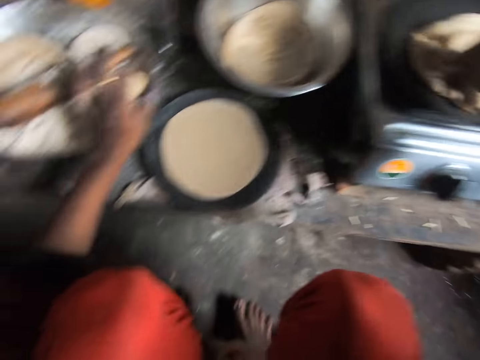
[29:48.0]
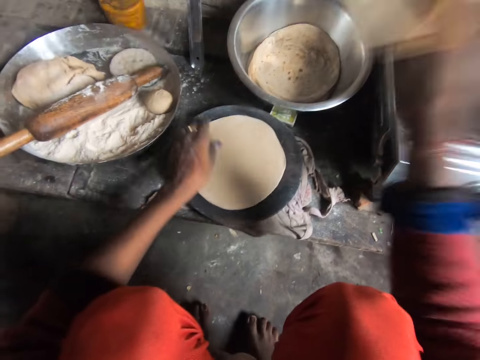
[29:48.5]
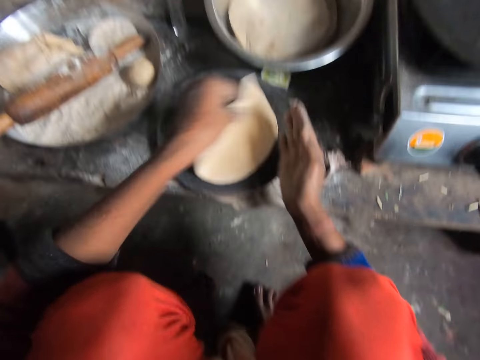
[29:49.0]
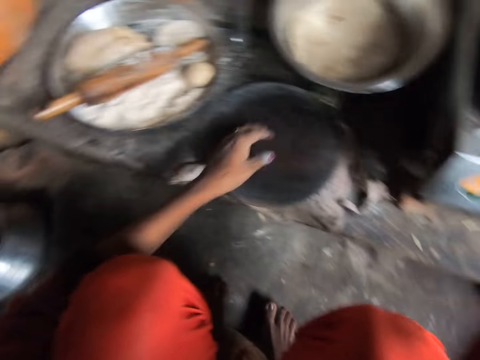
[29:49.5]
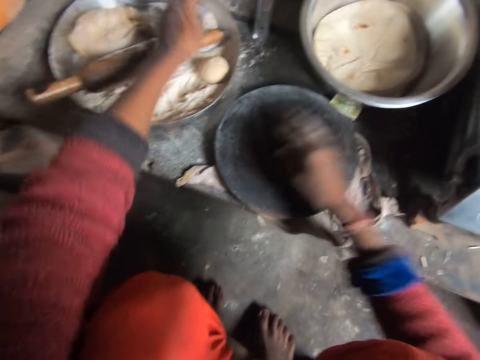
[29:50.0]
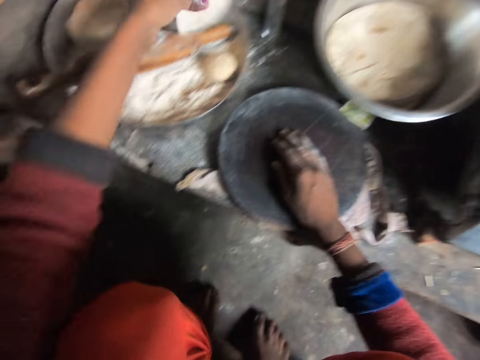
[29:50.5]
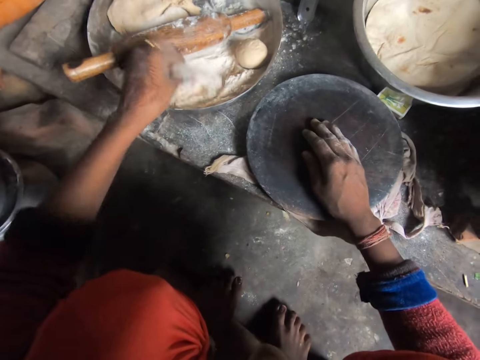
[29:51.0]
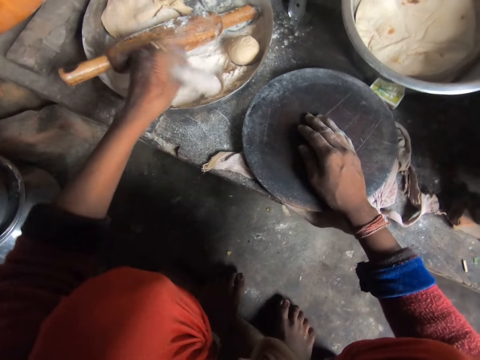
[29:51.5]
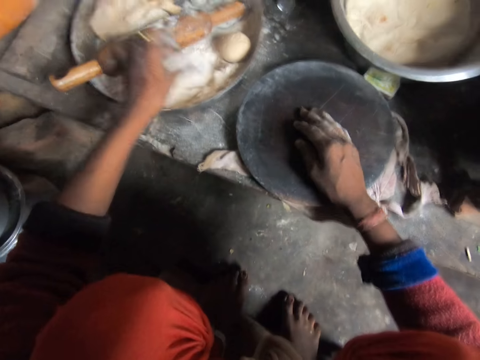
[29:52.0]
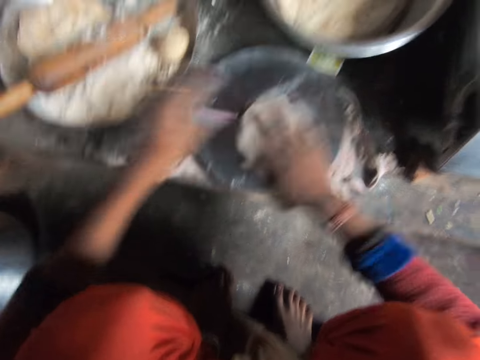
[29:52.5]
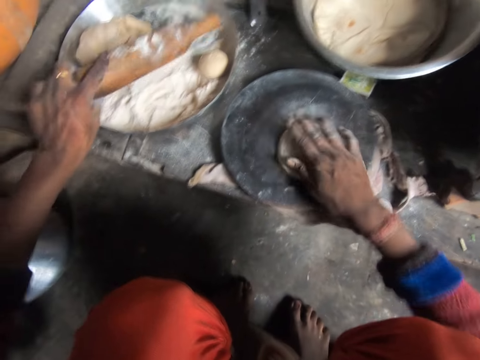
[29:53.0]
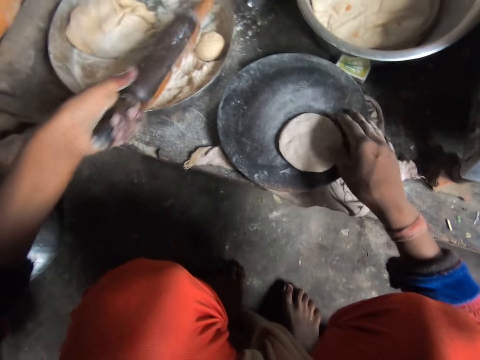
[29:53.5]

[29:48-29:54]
The camera wearer removes the flat breads on the flat pan. She places the flat breads on the pot. She removes a rolled dough on the rolling board or wood and puts the rolled dough on the flat pan. She picks up the dough from the tray. She puts flour on the dough. She puts the dough on the rolling board. She rubs the dough on the wood with her right hand. She picks up the rolling pin from the tray.

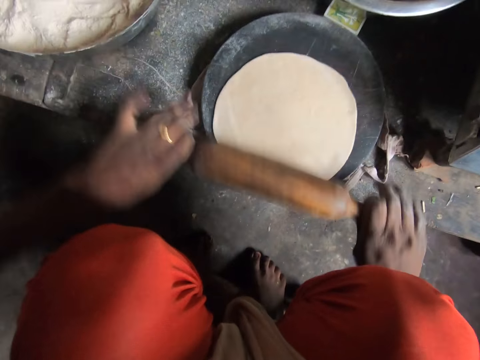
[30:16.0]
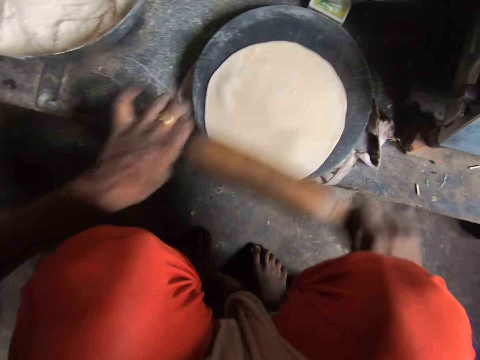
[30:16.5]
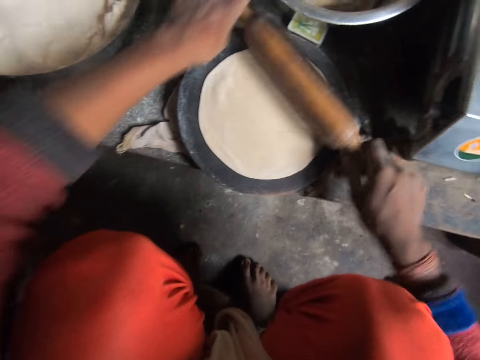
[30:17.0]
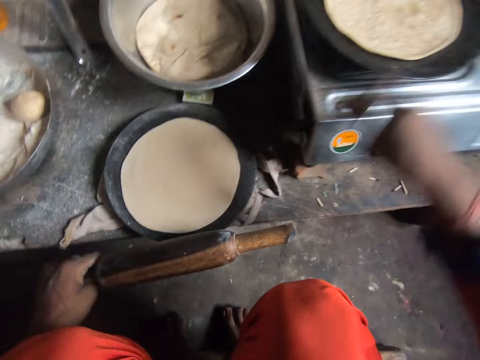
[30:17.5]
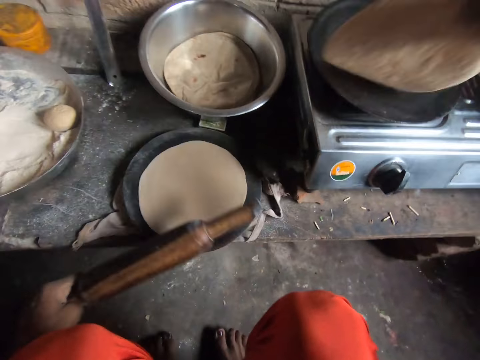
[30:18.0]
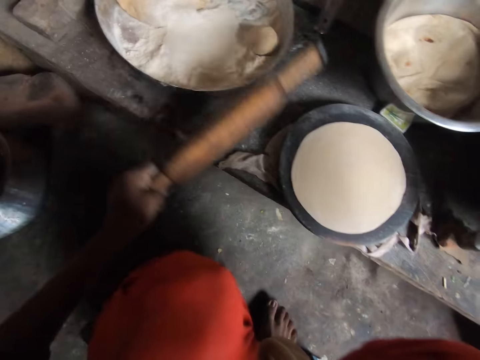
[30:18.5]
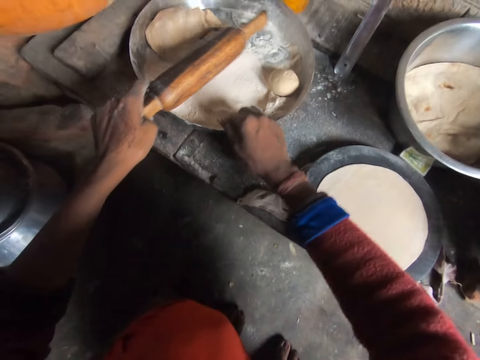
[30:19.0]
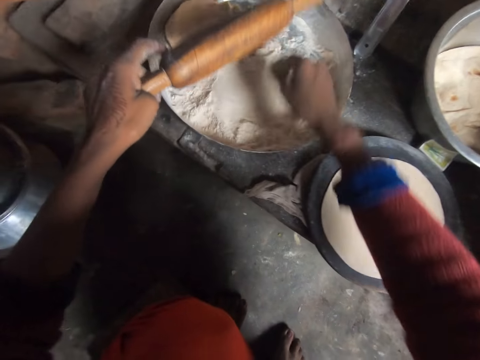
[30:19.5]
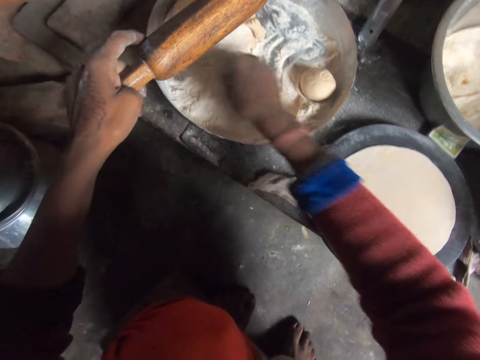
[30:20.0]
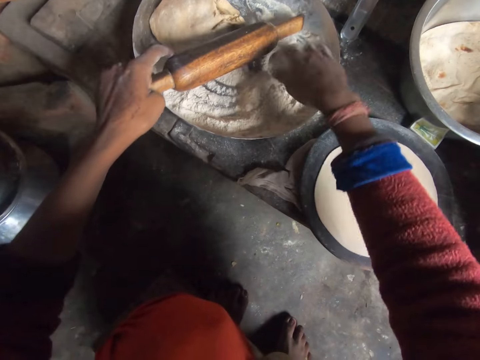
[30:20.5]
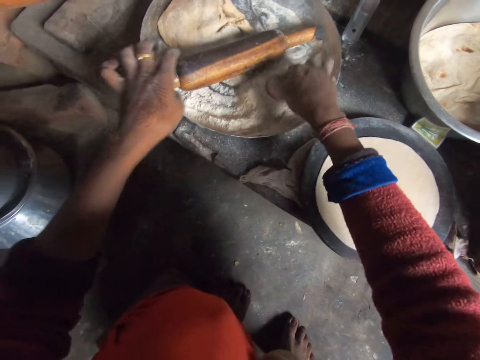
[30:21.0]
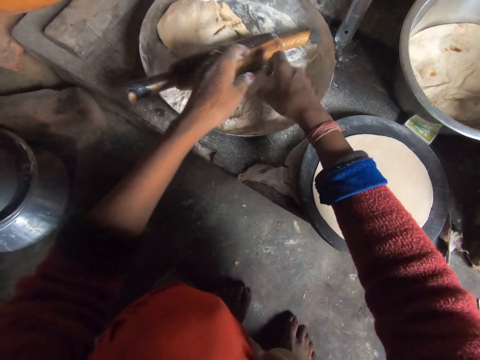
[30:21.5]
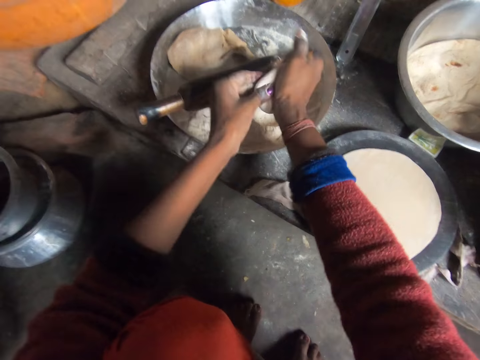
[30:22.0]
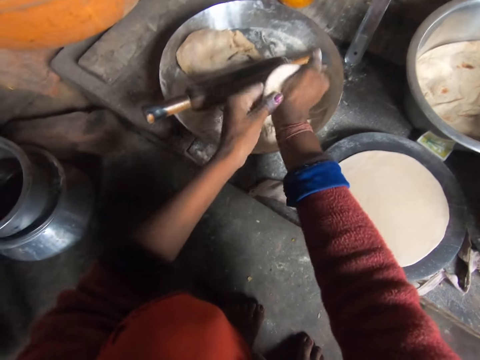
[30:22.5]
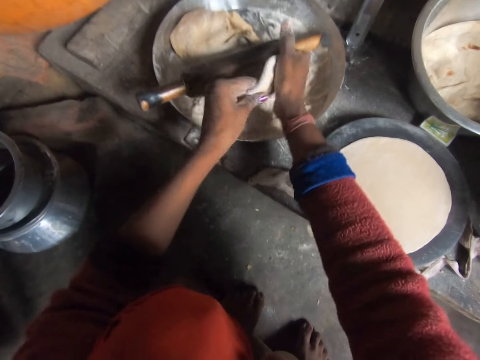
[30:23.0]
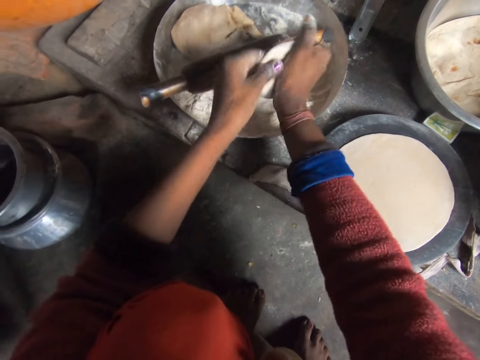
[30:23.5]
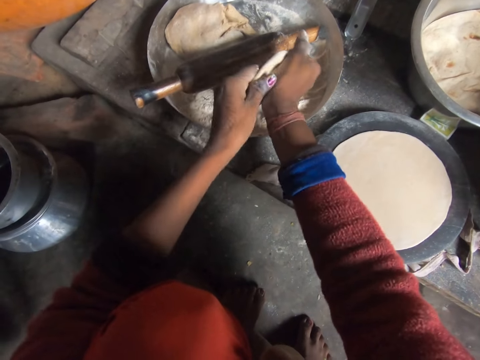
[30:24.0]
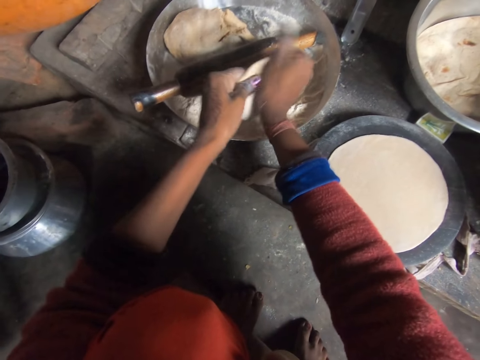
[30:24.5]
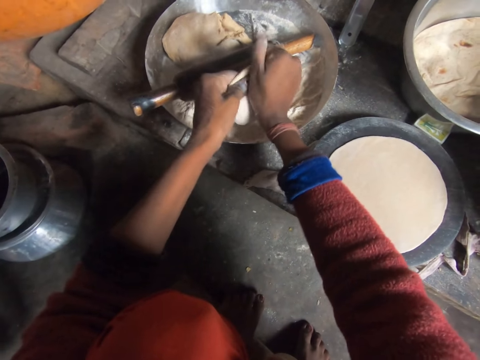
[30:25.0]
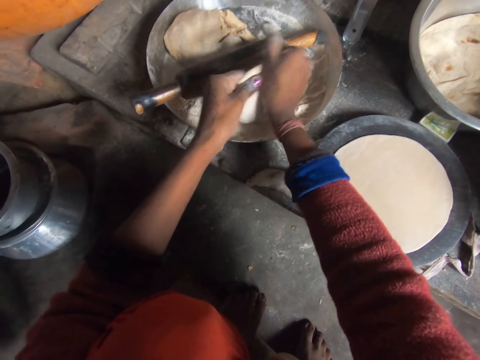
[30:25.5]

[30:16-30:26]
The camera wearer turns the flat bread on the flat pan. She places the rolling pin on the pot. She moves the tray. She touches flour. She rubs flour on the dough. She flattens the dough with her hands.

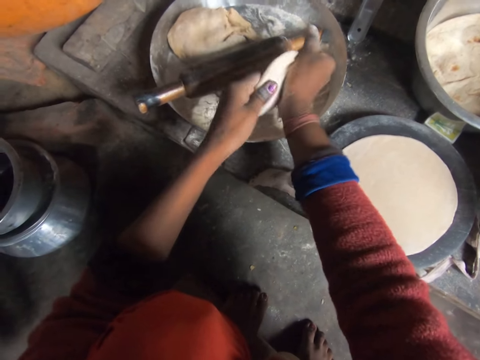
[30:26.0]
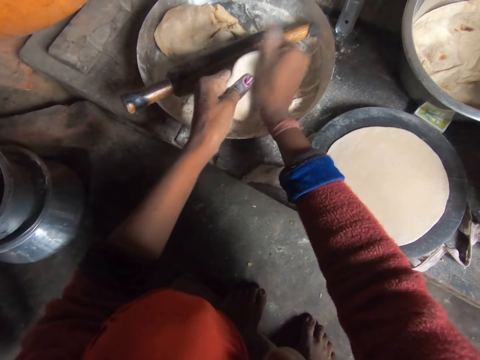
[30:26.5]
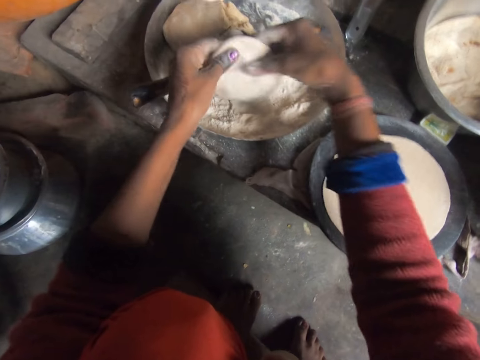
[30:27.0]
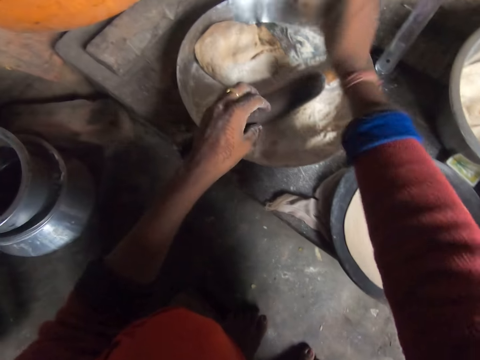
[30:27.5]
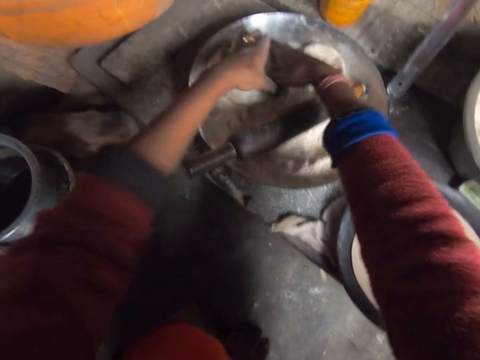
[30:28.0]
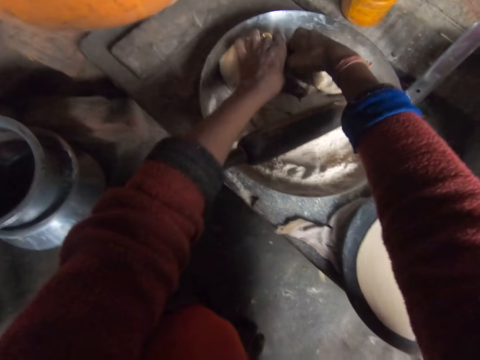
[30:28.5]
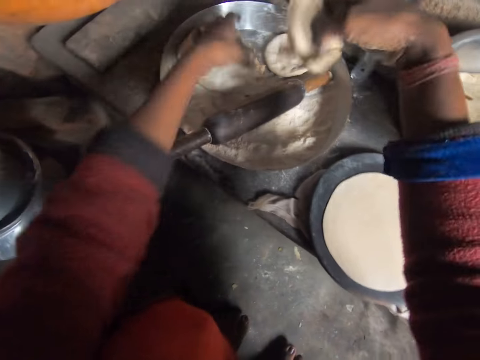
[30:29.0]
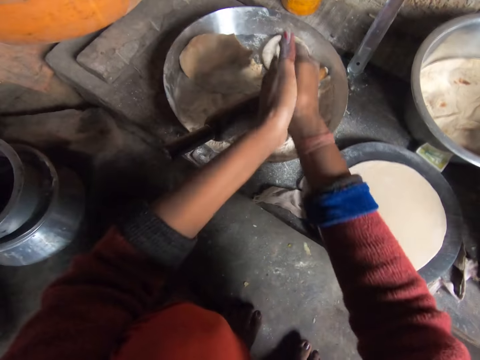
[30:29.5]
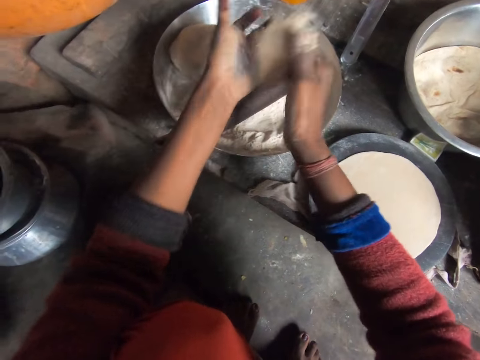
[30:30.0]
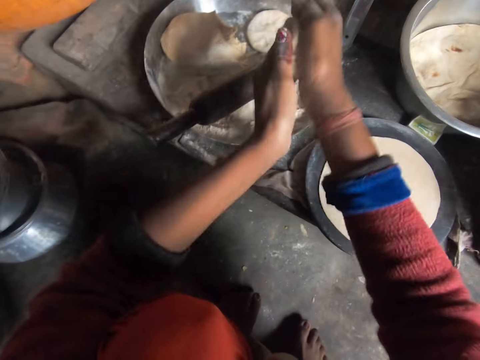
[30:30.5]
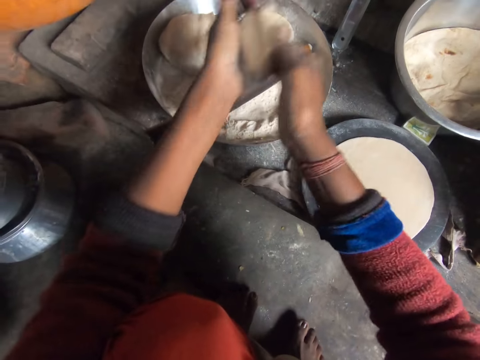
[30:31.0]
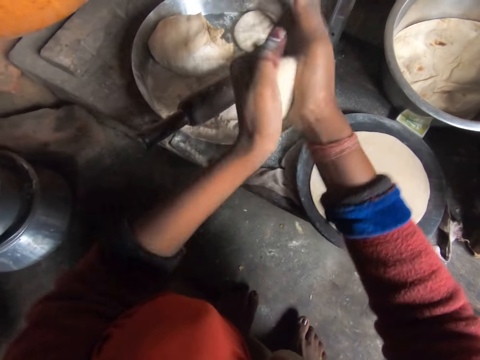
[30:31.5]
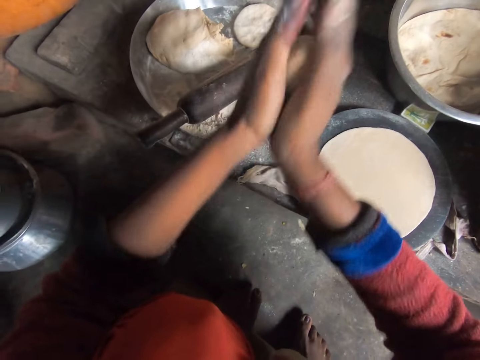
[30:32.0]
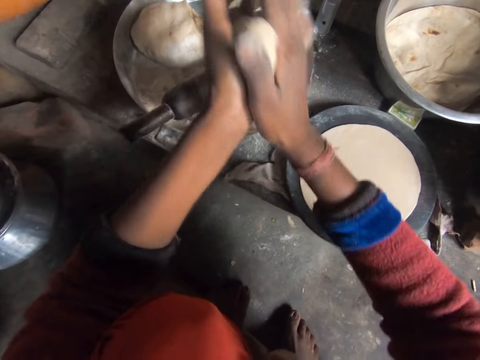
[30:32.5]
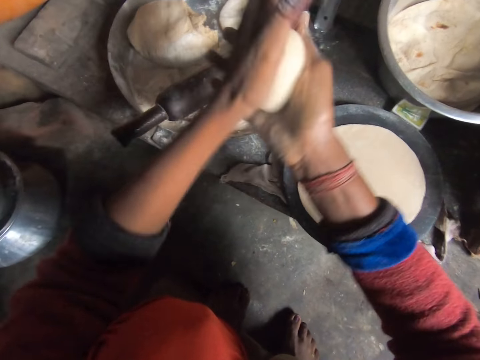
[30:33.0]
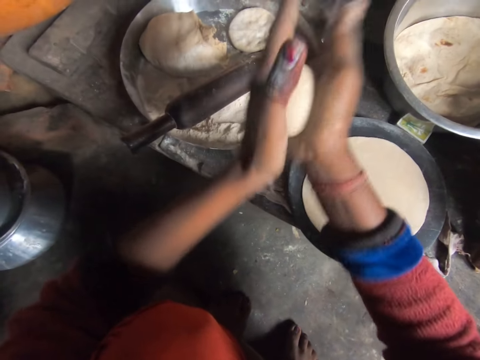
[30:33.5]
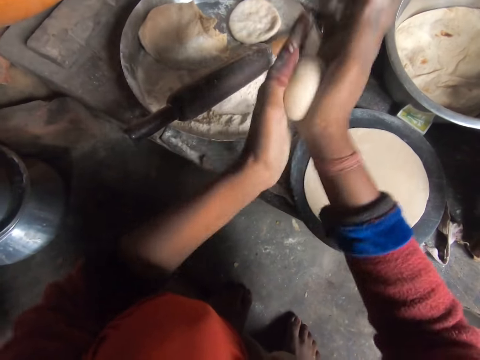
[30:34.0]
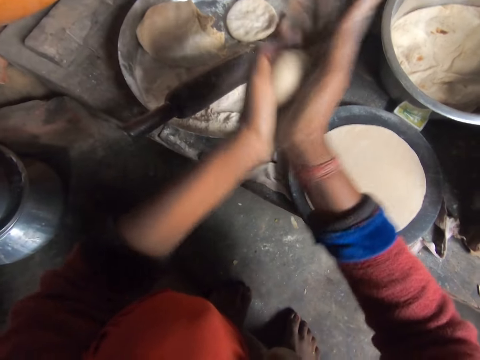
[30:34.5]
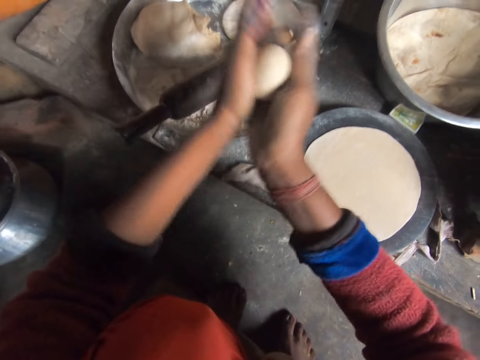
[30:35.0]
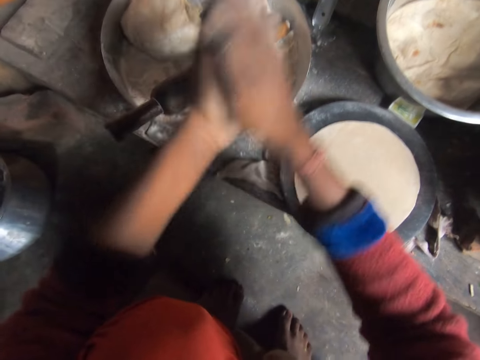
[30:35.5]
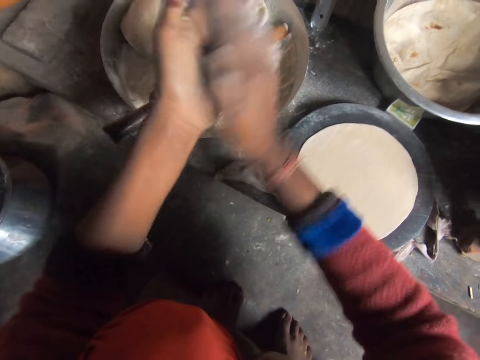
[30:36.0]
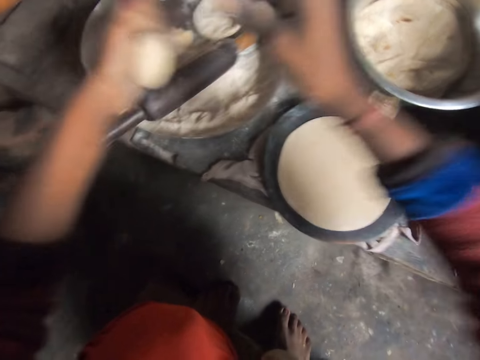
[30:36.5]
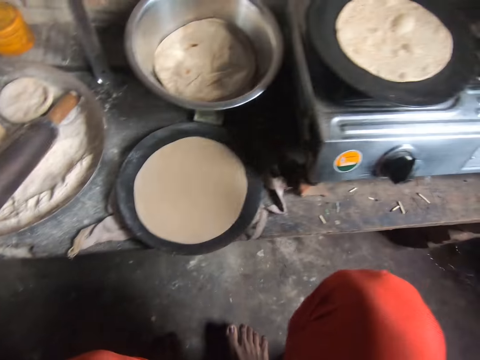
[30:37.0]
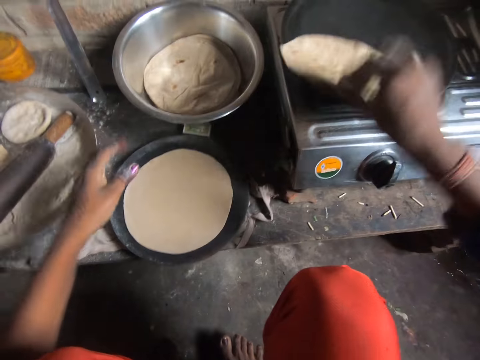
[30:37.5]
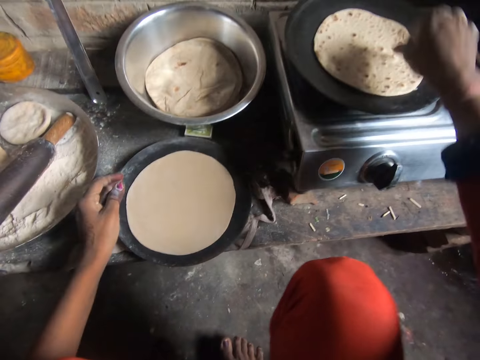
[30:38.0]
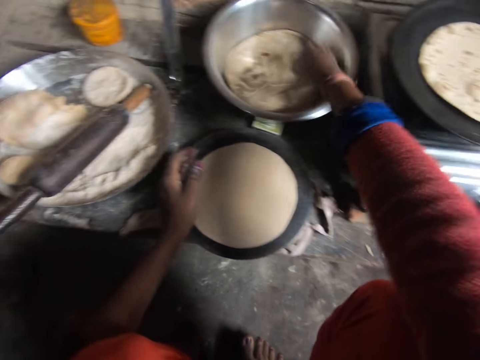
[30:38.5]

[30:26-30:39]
The camera wearer places the dough on the pot. She cuts a portion of the dough on the pot. She rolls the dough with her hands. She turns the flat bread on the flat pan.
